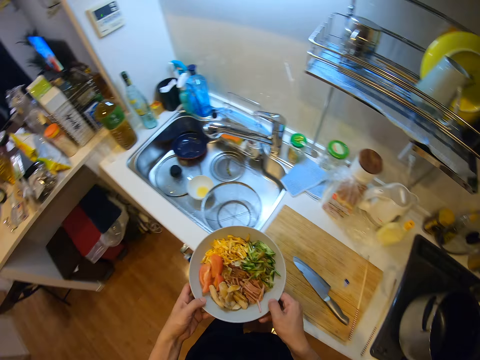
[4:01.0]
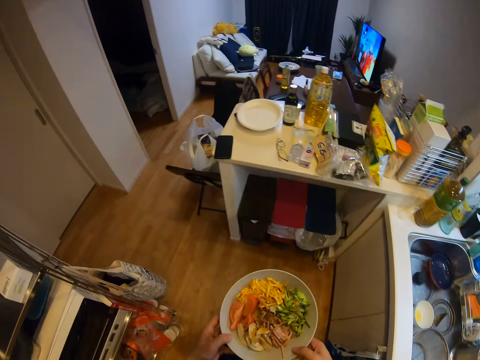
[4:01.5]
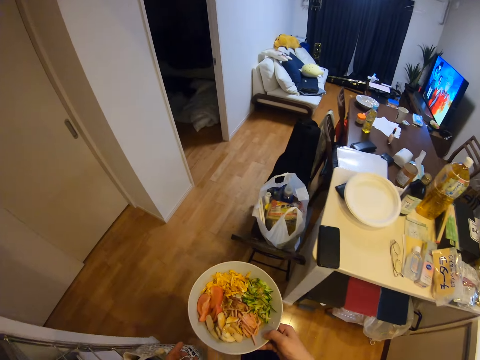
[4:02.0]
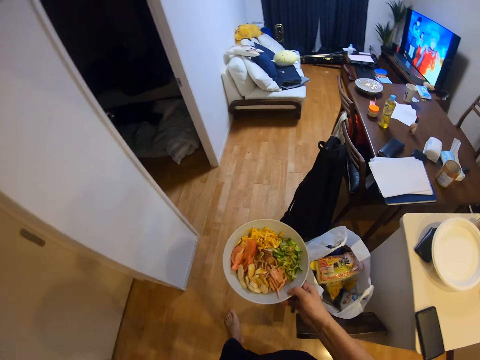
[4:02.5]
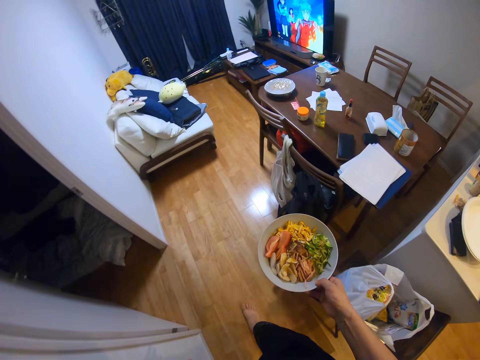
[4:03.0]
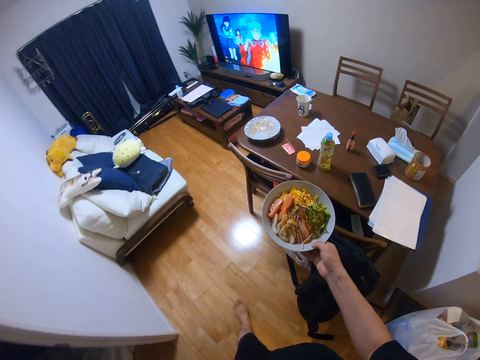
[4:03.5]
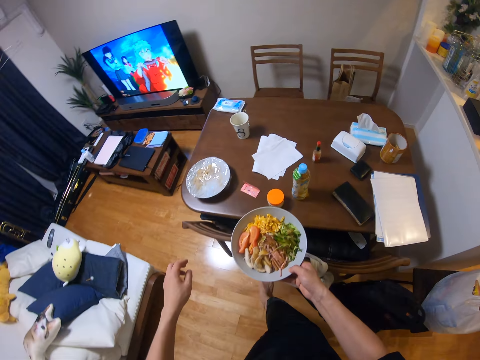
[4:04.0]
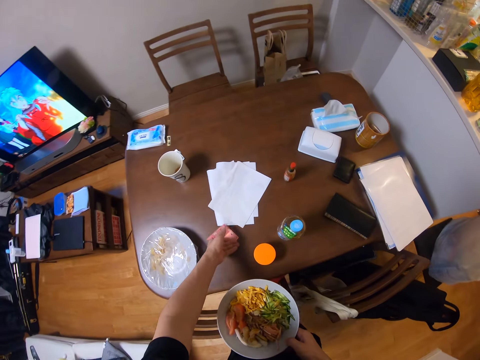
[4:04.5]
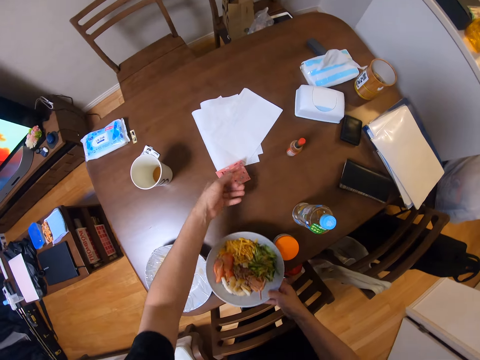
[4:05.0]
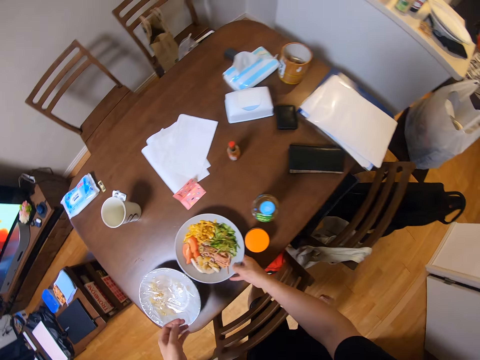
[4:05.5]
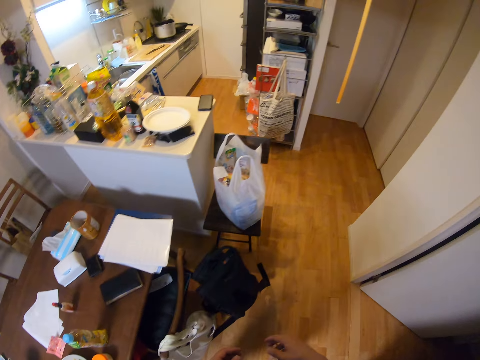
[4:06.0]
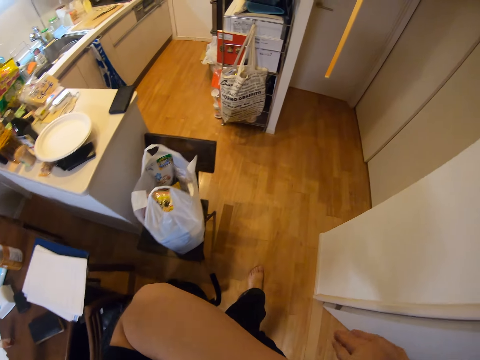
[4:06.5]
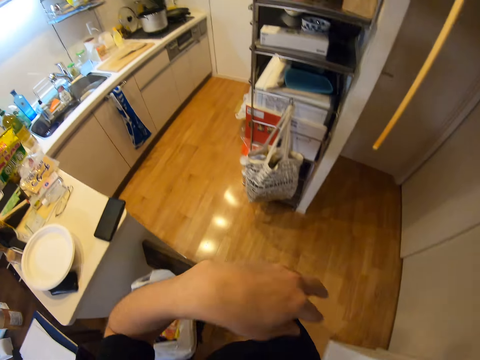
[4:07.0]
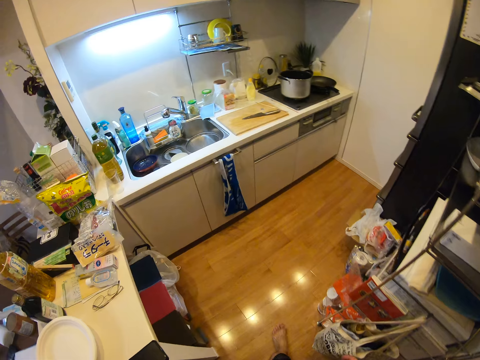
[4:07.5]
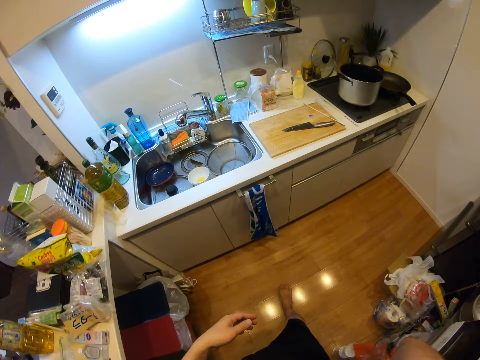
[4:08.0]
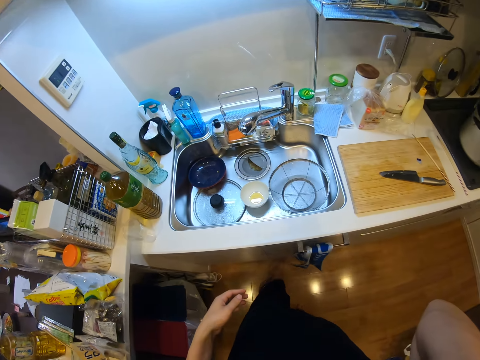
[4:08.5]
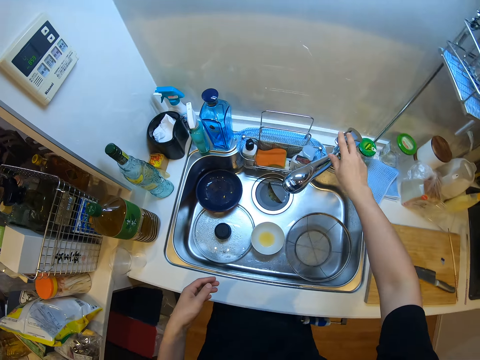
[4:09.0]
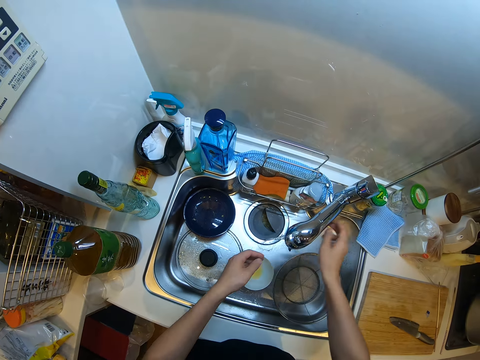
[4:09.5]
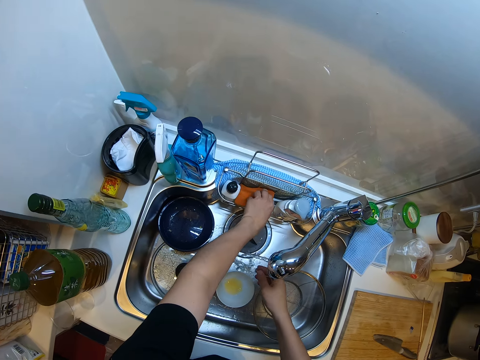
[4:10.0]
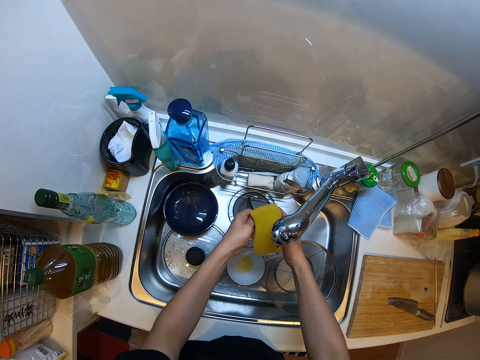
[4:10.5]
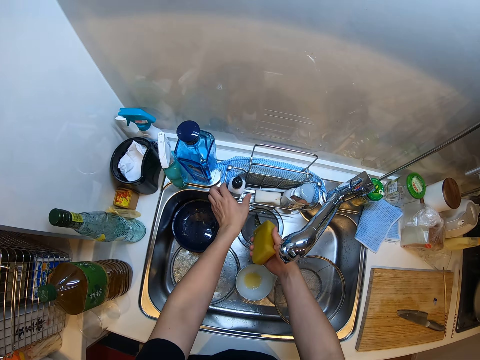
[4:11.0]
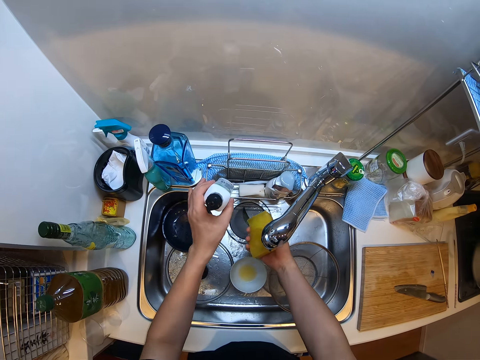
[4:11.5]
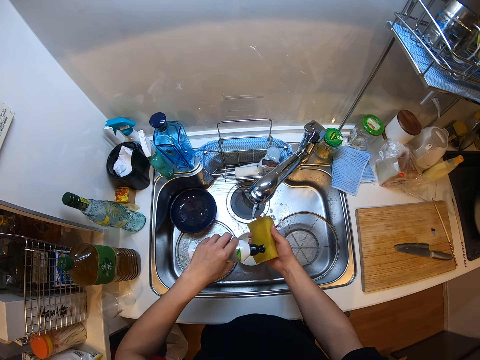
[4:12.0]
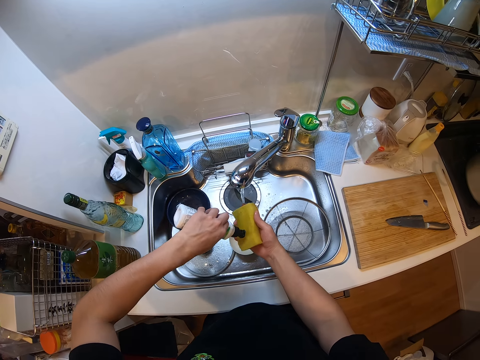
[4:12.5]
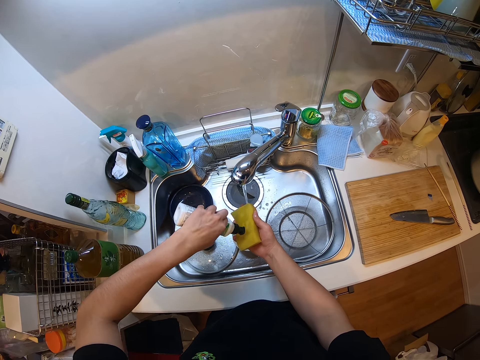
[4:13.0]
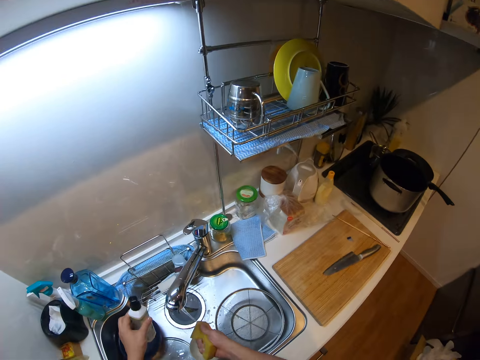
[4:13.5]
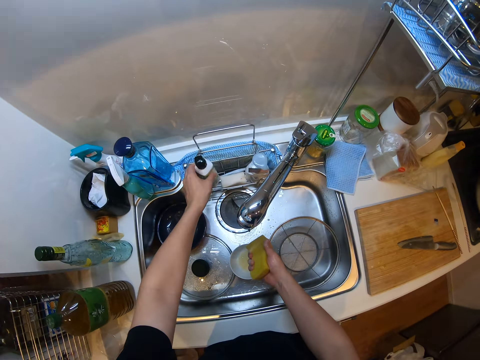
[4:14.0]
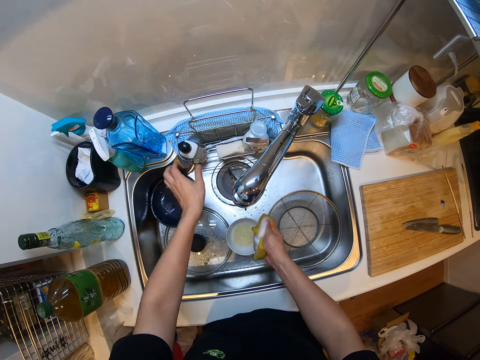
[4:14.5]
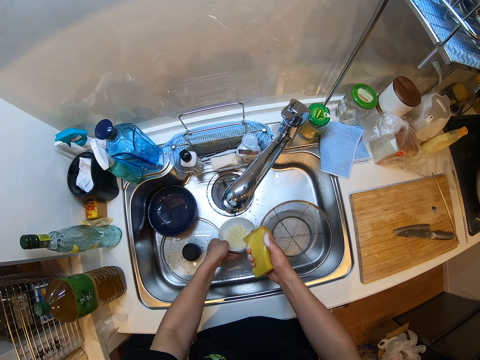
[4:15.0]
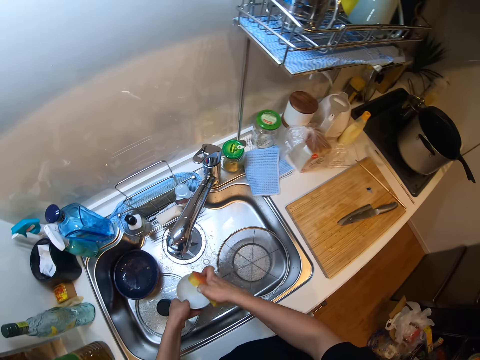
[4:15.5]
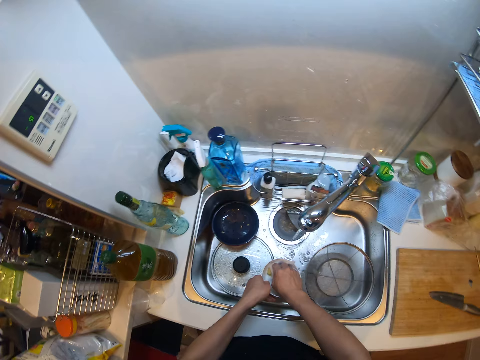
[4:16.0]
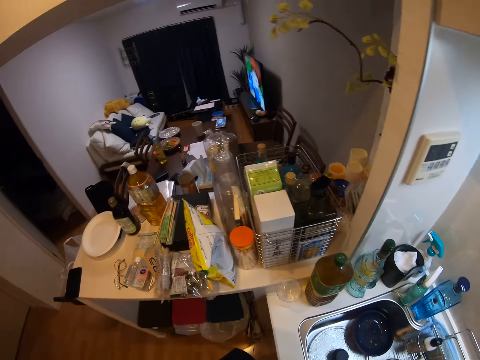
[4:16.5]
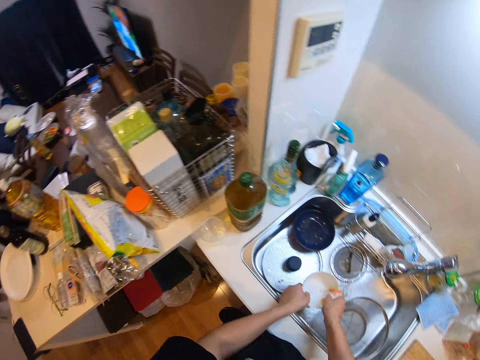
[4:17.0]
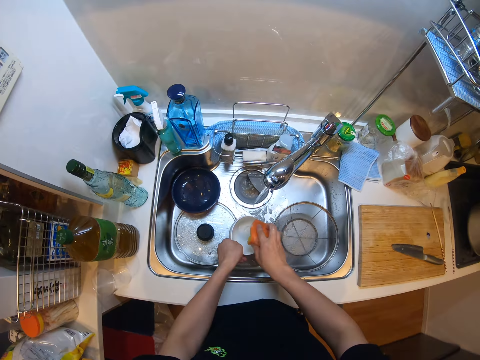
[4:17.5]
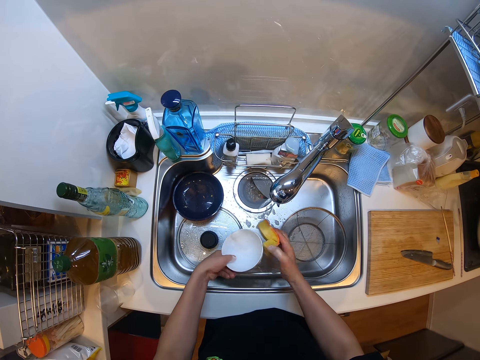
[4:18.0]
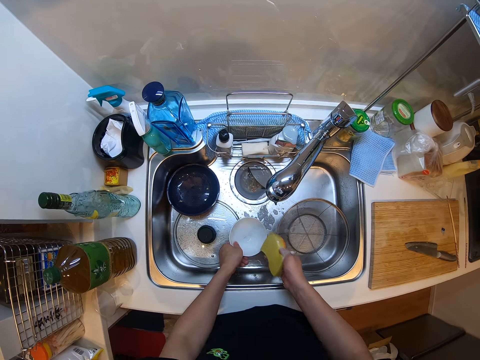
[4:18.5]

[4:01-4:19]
The camera wearer turns around. He carries the plate of noodles from the slab. He walks away from the kitchen. He shifts some papers on the table in the room and drops the plate of noodles on the dining table. He walks around the house. He touches his face. He walks into the kitchen. He turns on the tap in the sink. He picks up a foam or sponge scrubber beside the sink. He picks up a container of soap beside the sink. He pours the liquid soap into the foam in his right hand. He drops the container beside the sink. He presses the sponge scrubber. He picks up a bowl from the sink. He pours water from the bowl. He washes the plates in the sink. He washes the bowl. He looks around the house. He washes the bowl again.

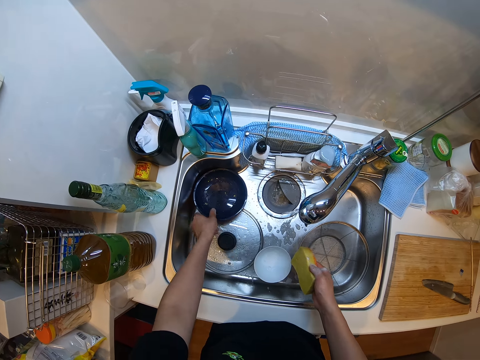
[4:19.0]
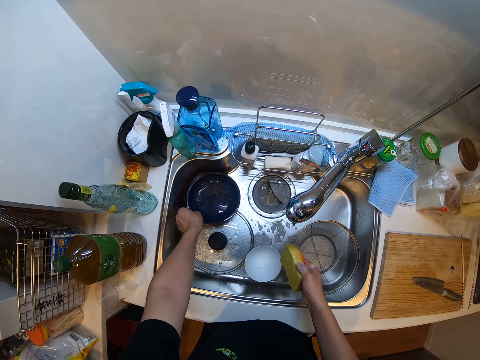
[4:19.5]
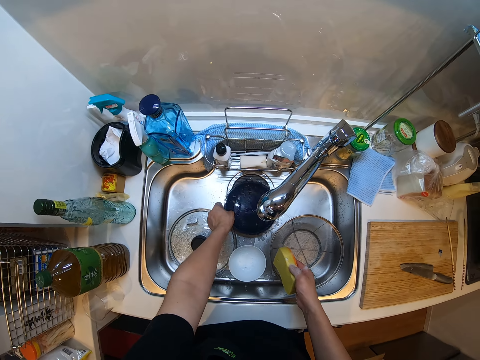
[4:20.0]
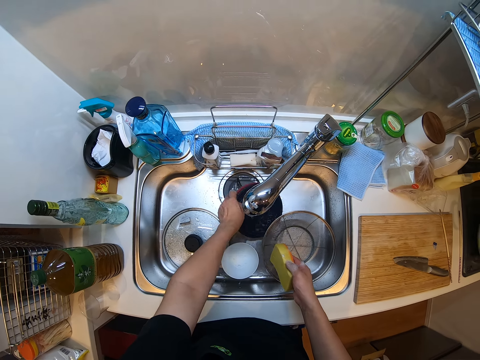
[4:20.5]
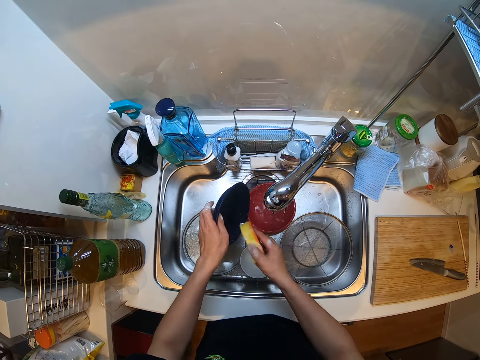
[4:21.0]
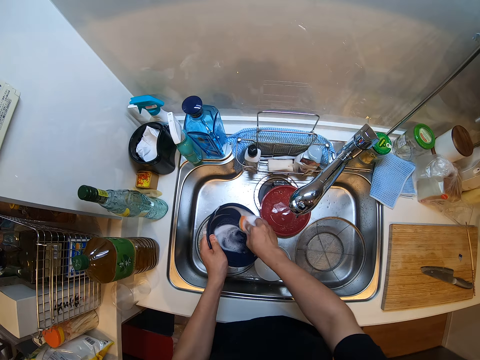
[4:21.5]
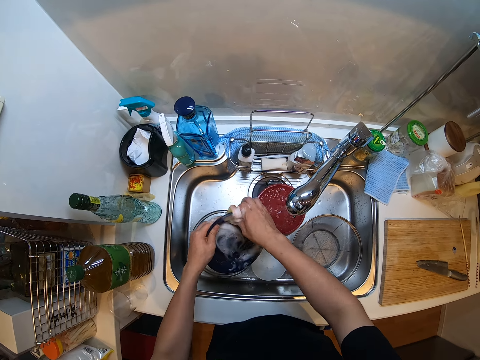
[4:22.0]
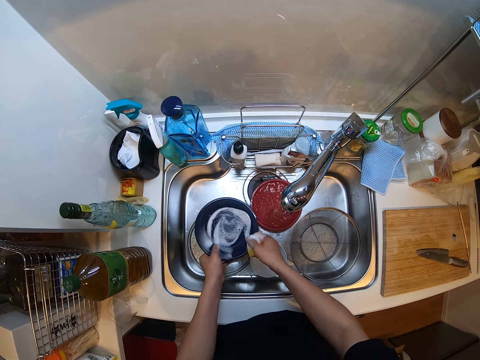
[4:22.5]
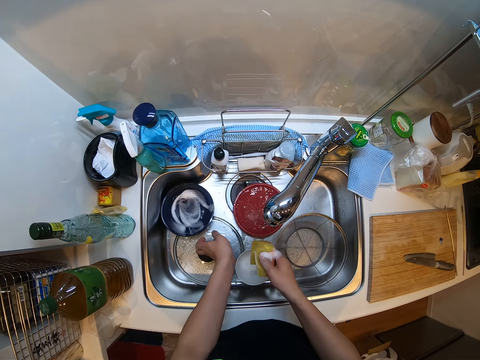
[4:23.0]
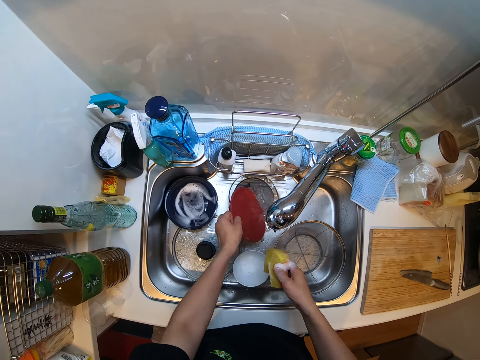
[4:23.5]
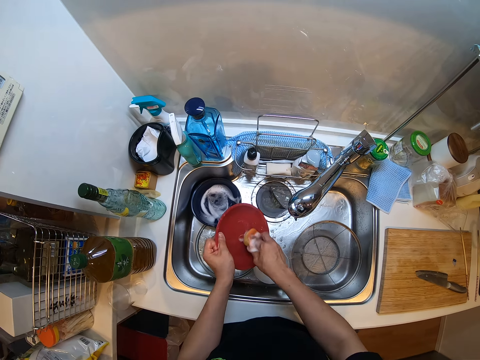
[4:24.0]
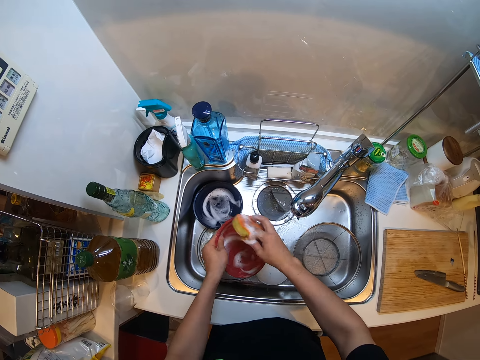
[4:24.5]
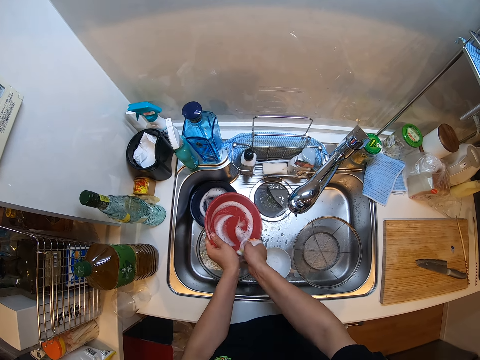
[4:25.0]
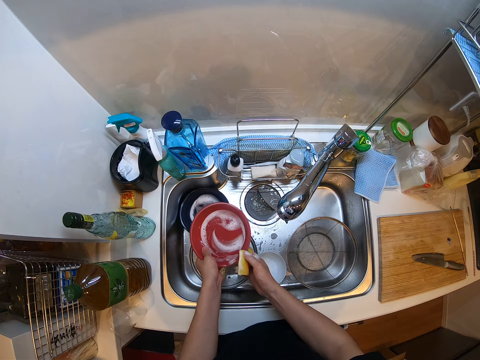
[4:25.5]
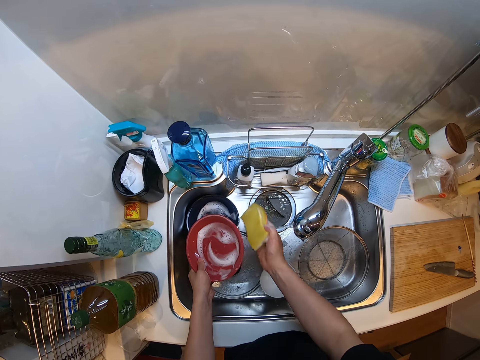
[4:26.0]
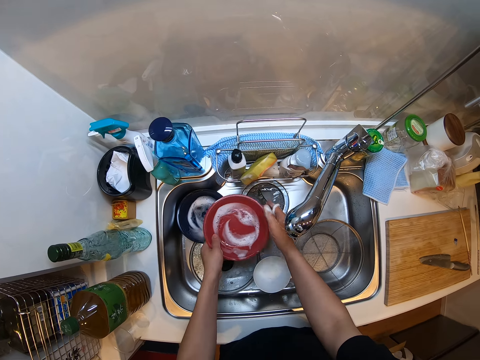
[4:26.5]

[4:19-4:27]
The camera wearer places the bowl in the sink. They move a plate, rinse the plate, wash the plate and drop the plate in the sink. They pick up a plate. They pour water from the plate. They wash the plate. They drop the sponge scrubber on the sink.
